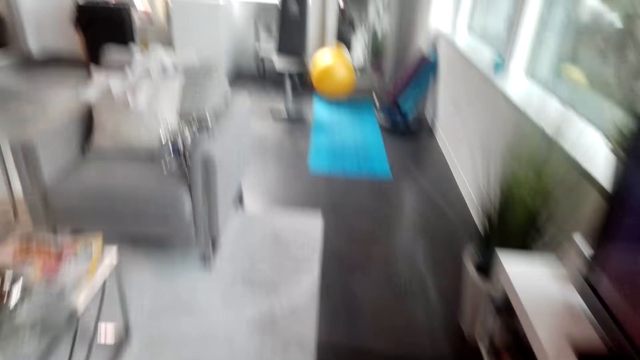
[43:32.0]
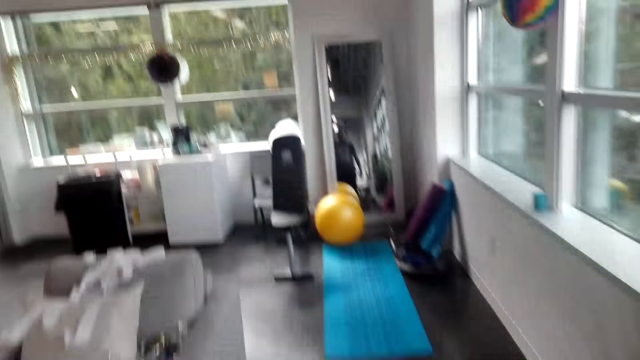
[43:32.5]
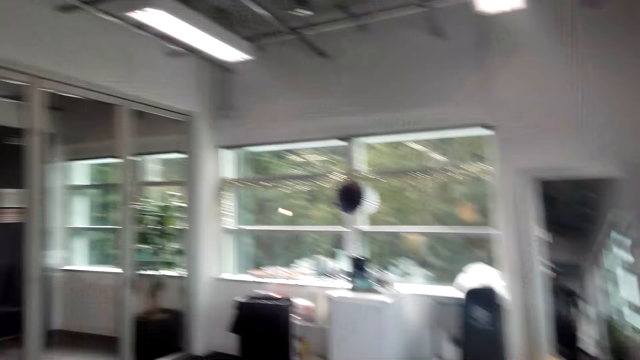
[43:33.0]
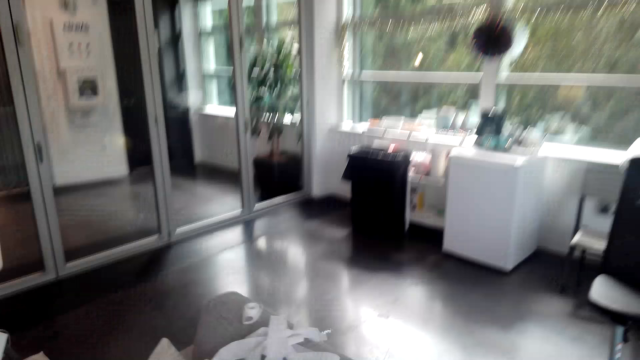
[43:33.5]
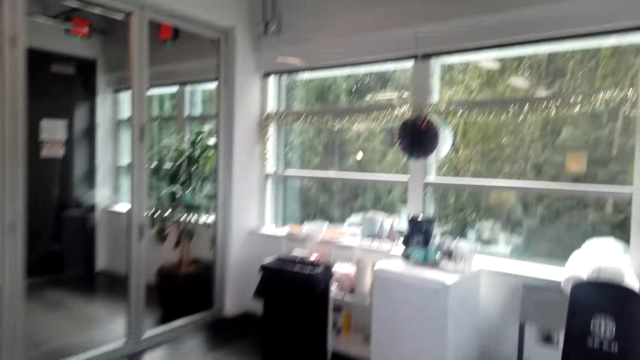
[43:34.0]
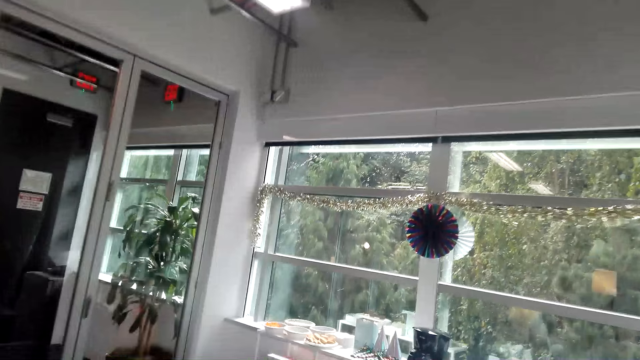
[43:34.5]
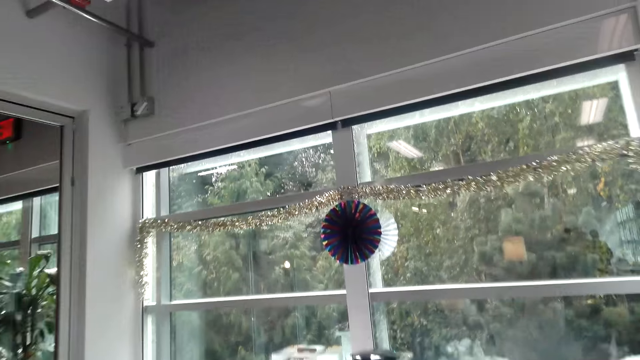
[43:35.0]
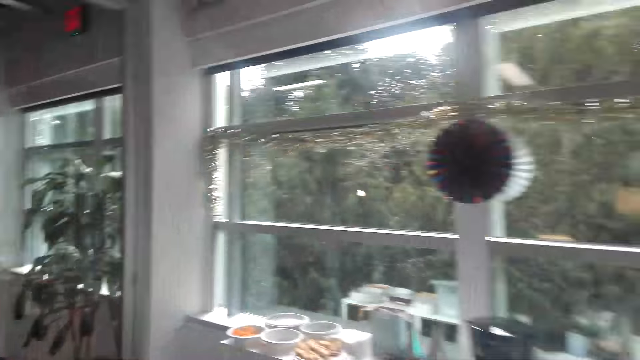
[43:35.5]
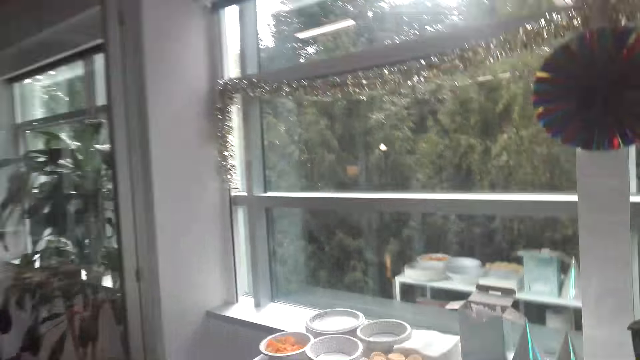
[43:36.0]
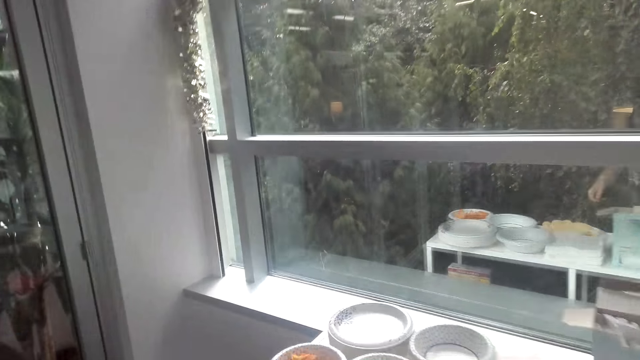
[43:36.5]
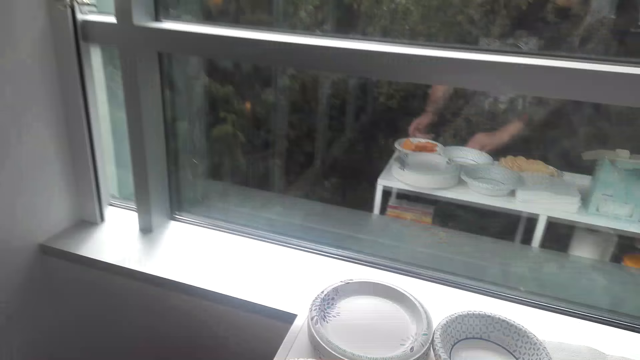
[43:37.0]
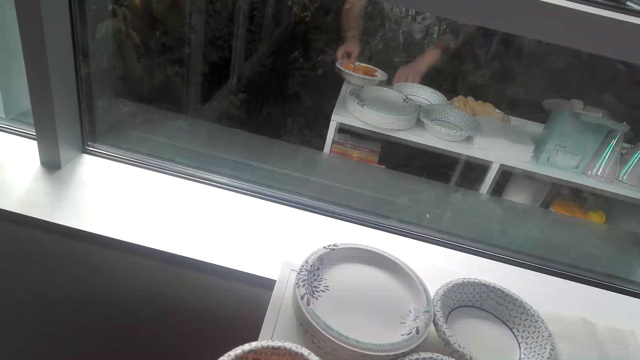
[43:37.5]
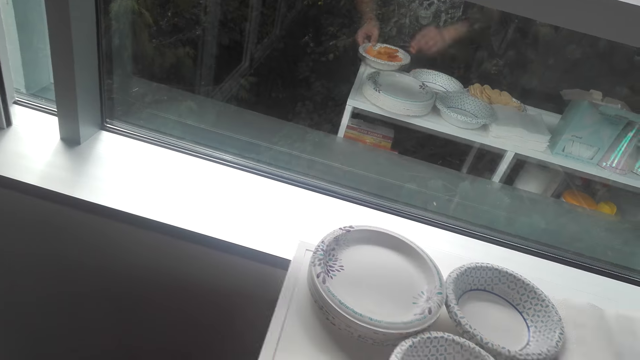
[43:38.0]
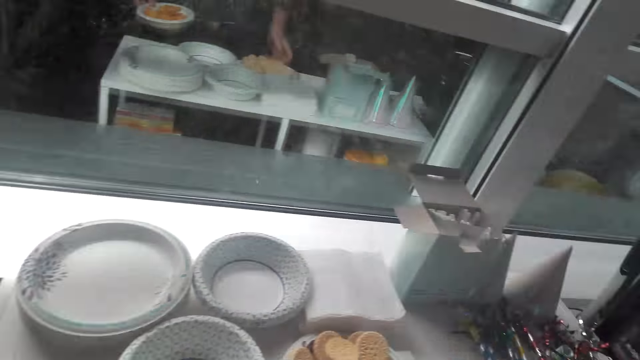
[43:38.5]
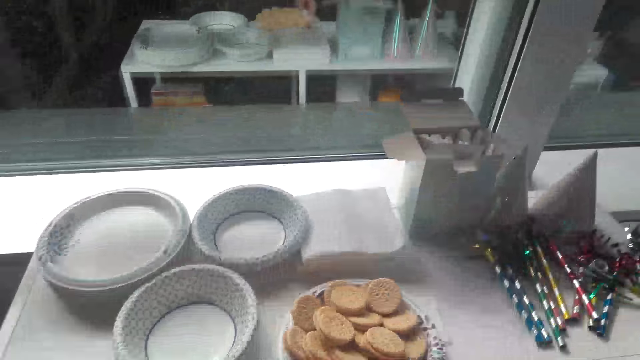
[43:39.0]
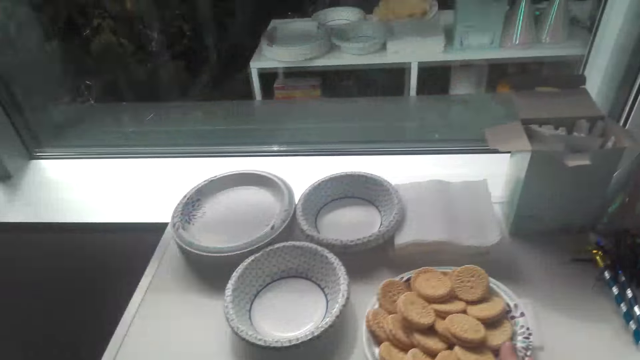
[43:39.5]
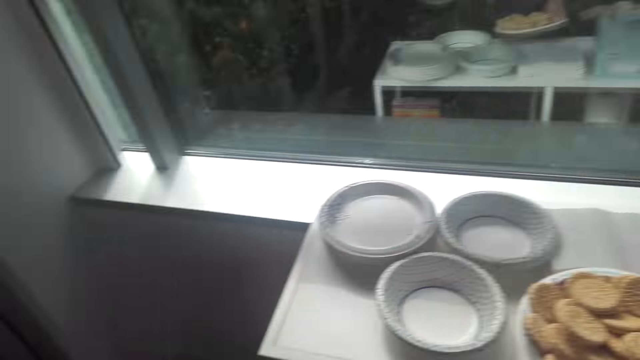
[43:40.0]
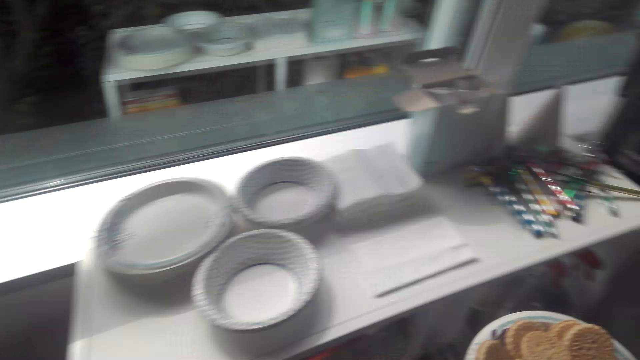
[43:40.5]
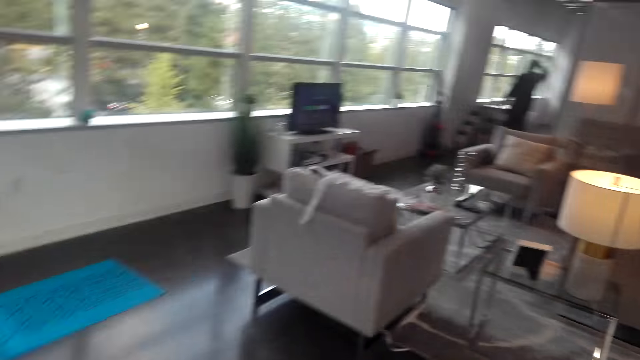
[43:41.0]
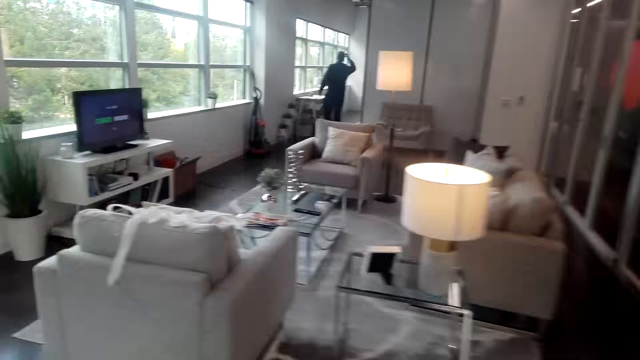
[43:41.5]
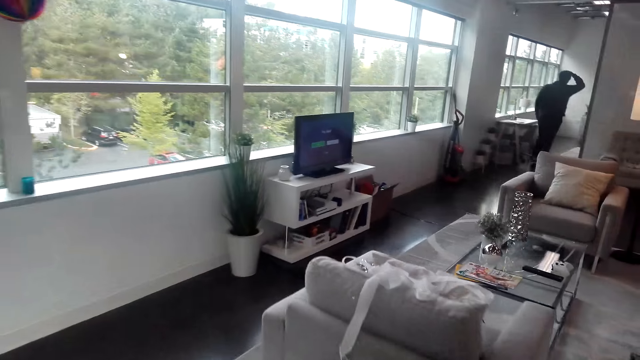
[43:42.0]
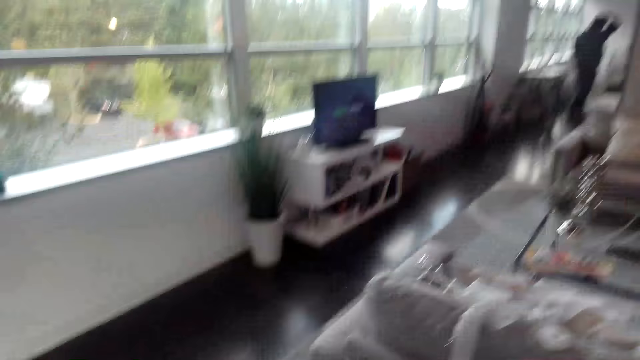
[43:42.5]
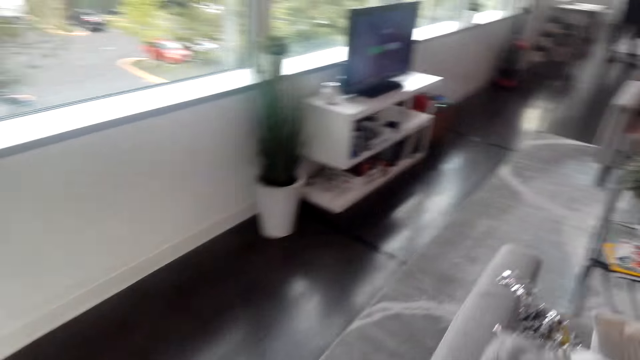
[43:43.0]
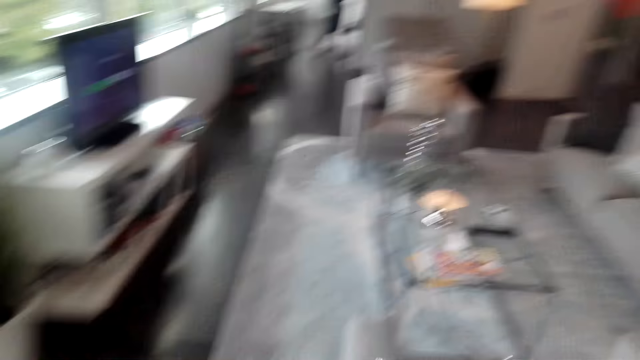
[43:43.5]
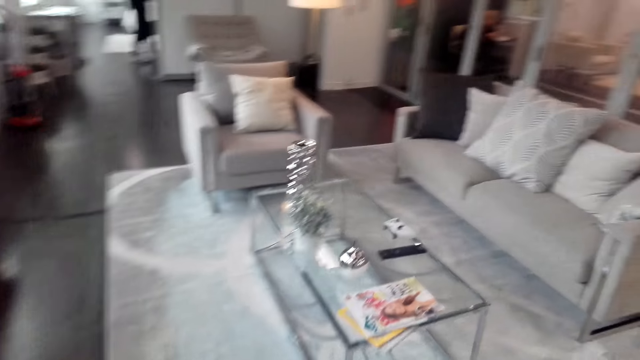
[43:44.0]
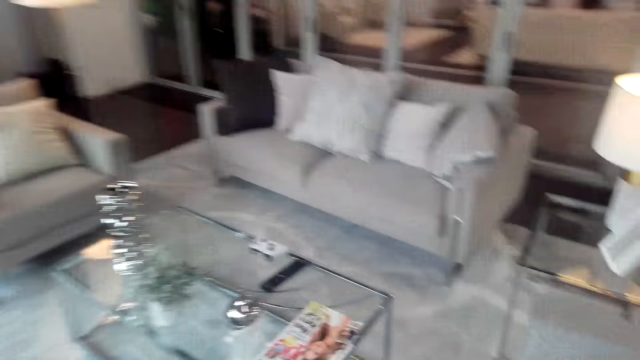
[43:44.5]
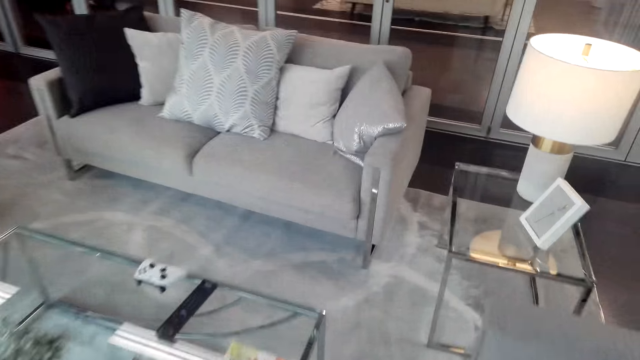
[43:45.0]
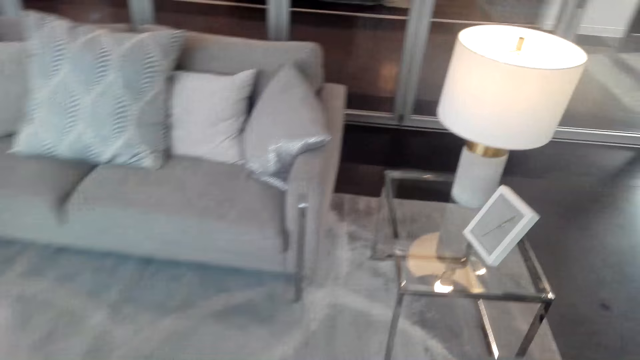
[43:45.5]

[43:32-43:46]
The camera wearer picks up a plate of cracker snacks. They pick up a plate of biscuits. They walk around.

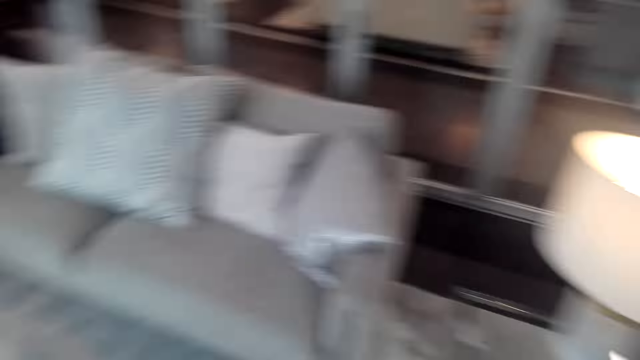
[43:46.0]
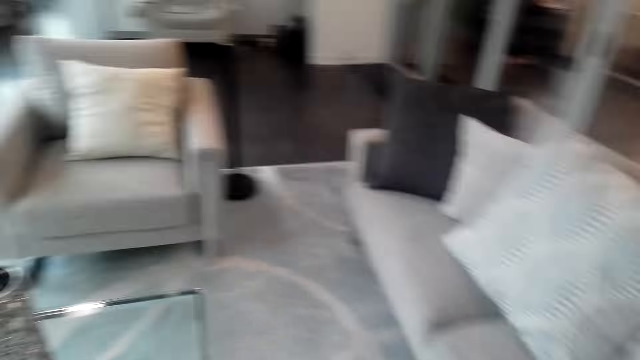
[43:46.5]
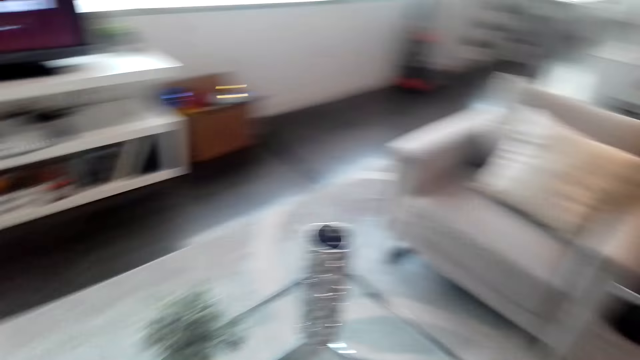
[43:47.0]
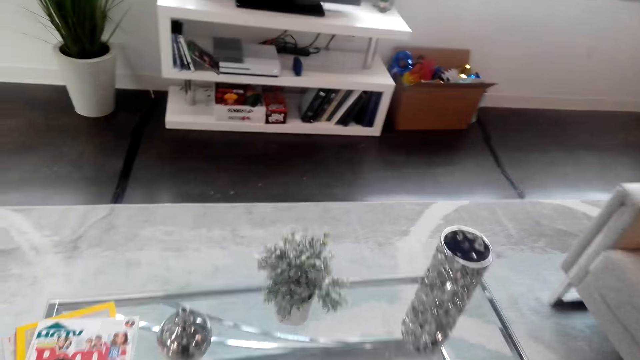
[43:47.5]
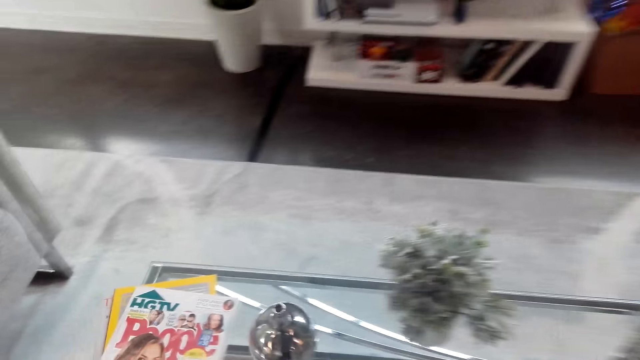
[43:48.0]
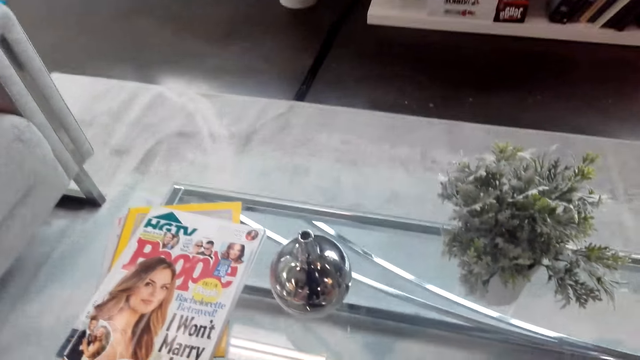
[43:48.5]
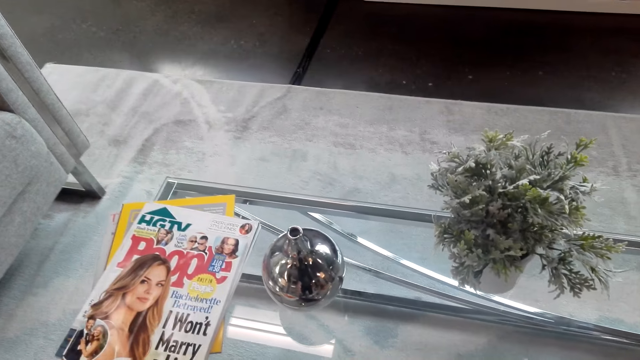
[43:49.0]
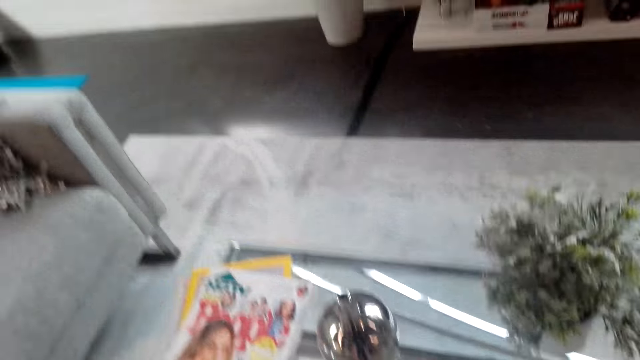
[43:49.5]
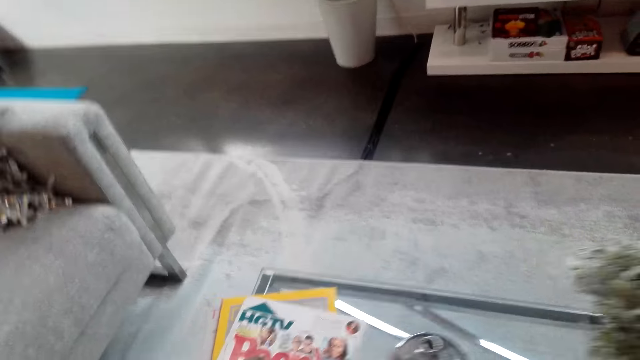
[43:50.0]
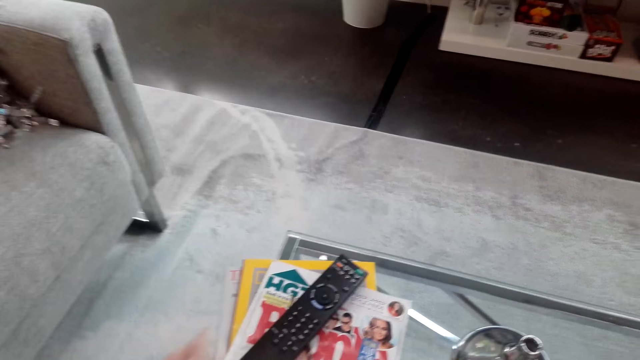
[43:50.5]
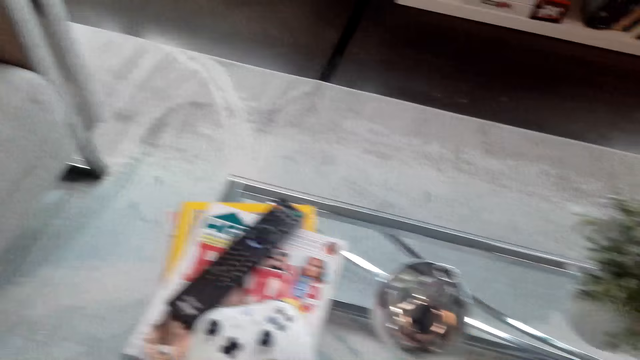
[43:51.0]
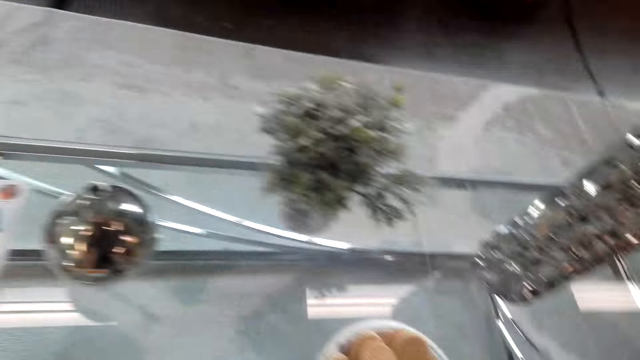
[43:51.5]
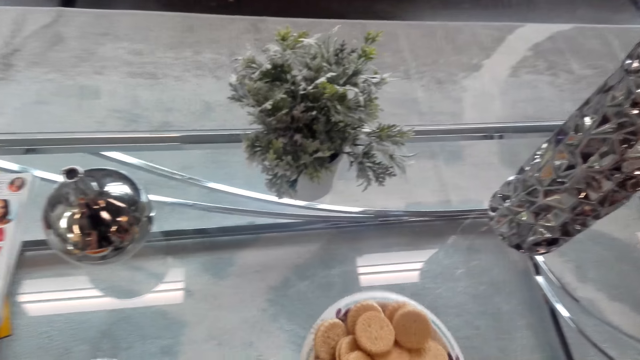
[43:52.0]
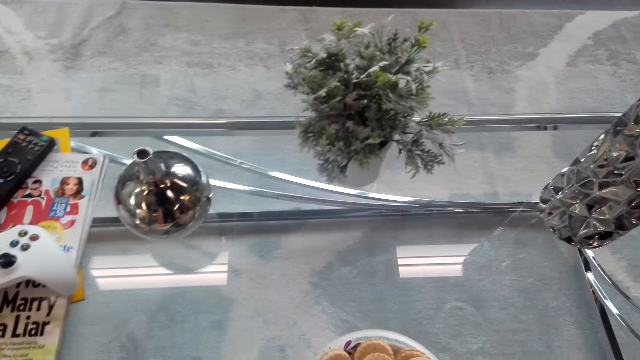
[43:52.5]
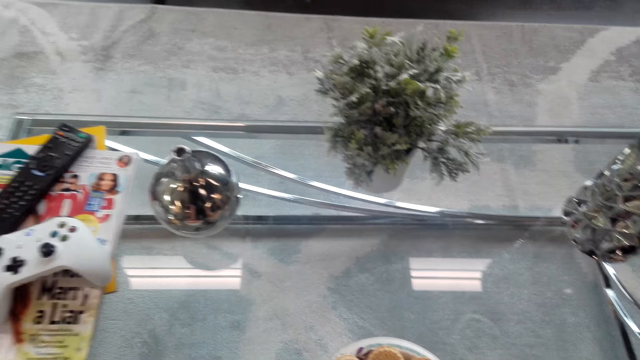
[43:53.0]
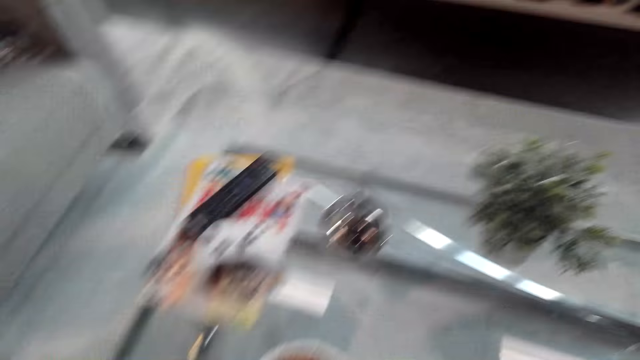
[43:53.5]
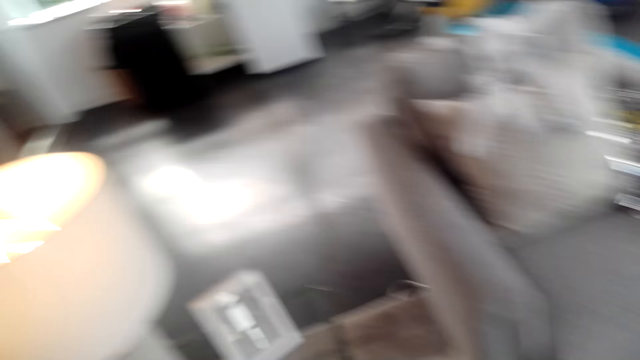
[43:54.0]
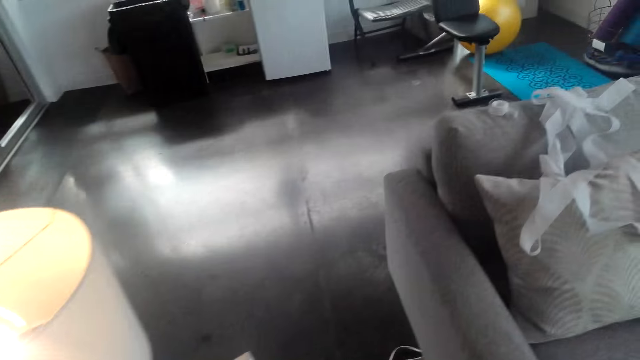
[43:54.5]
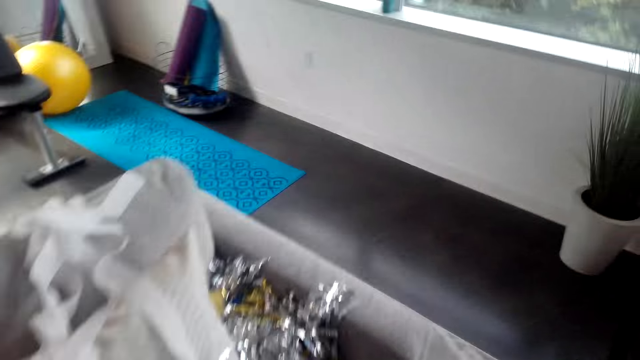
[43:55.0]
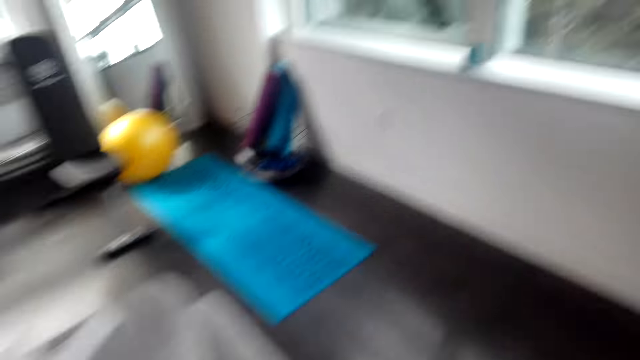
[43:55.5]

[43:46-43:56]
The camera wearer moves a remote control. They place the plate of biscuits on the table. They move around the room.
